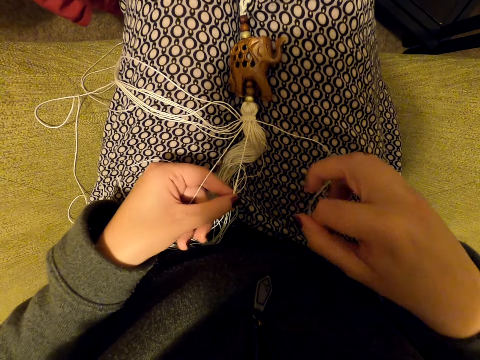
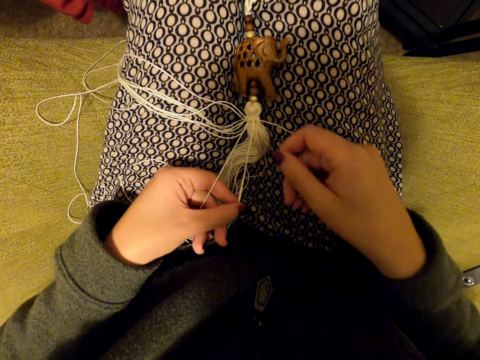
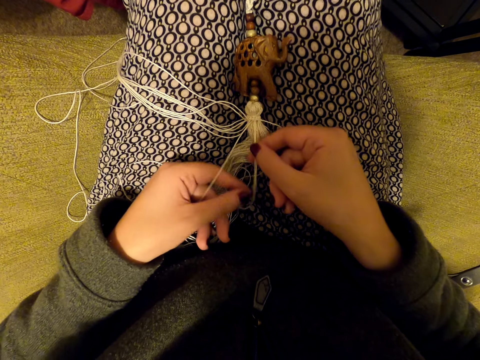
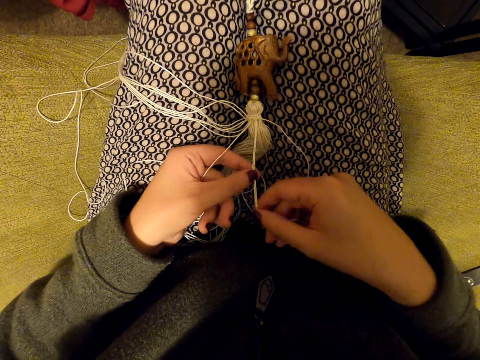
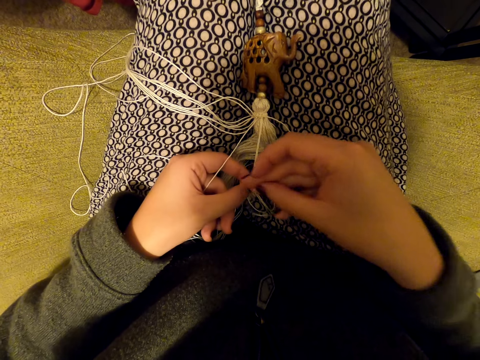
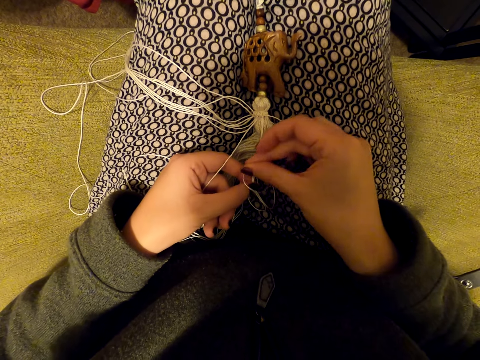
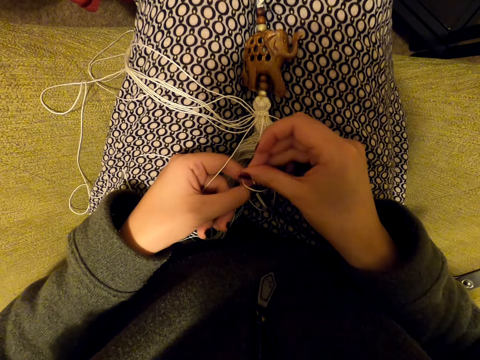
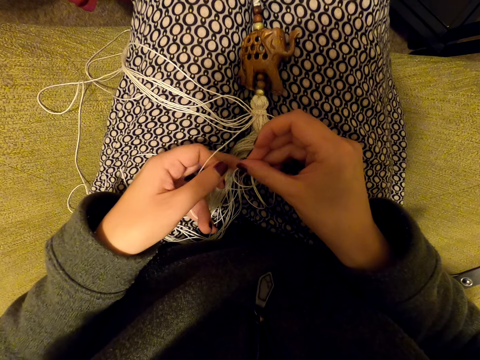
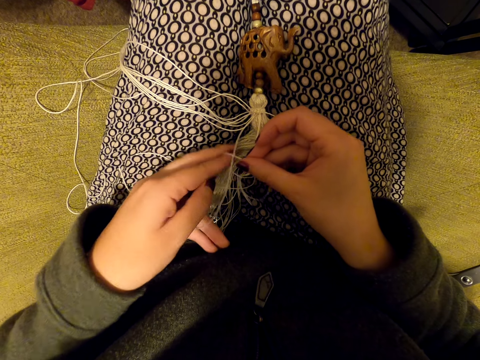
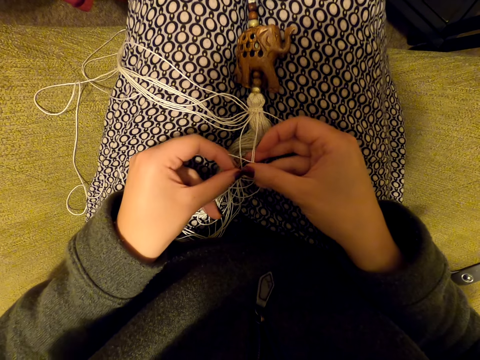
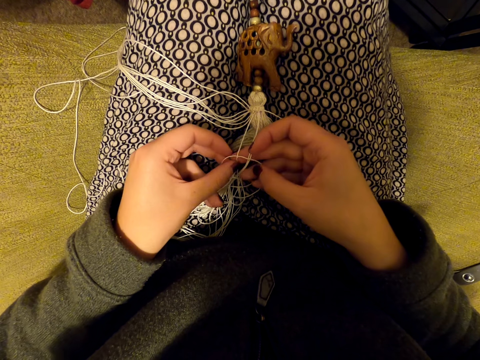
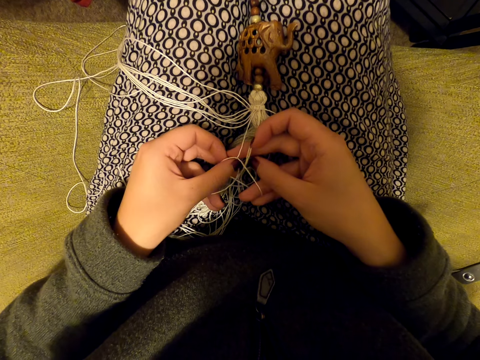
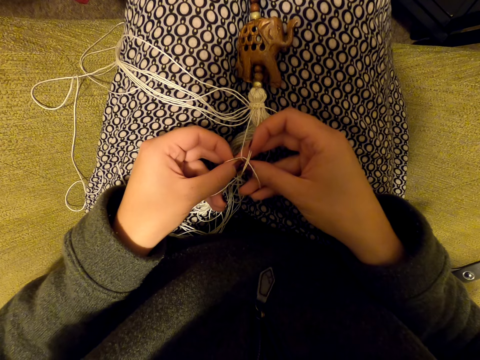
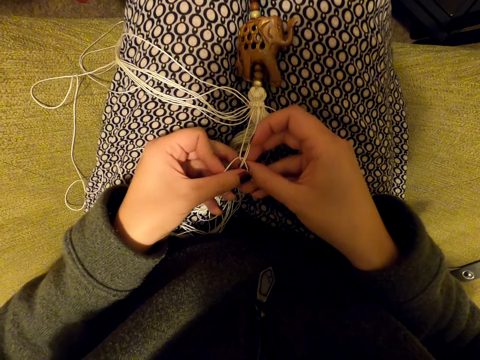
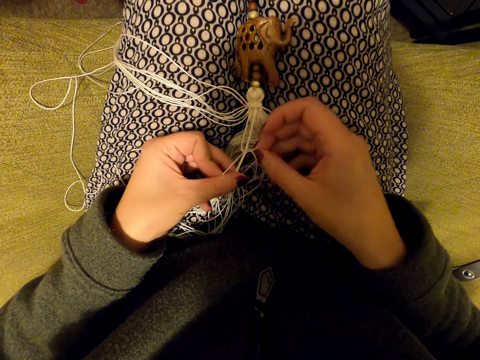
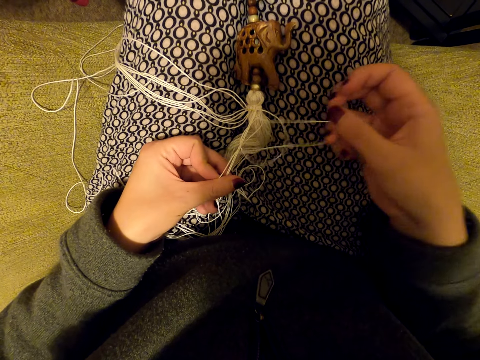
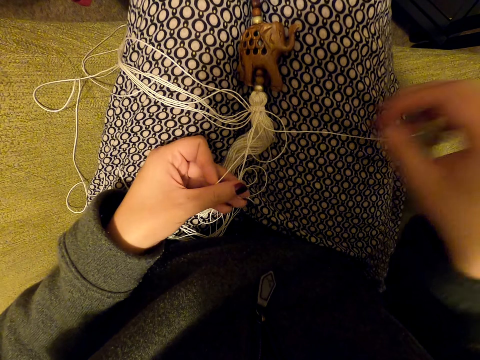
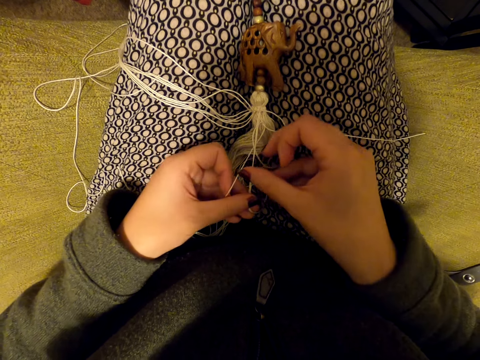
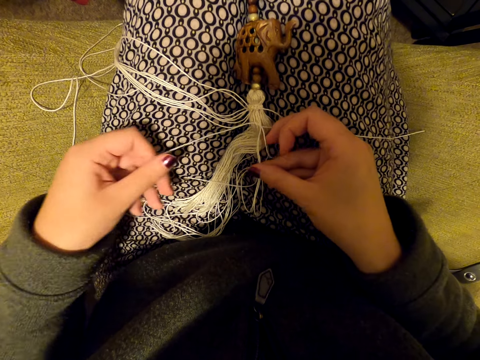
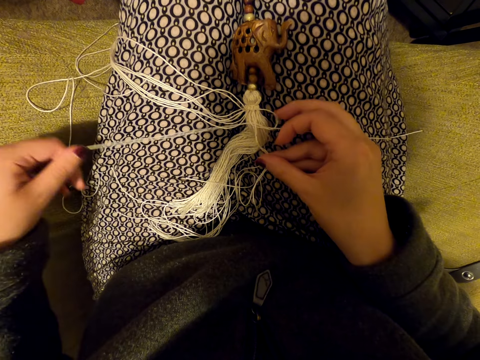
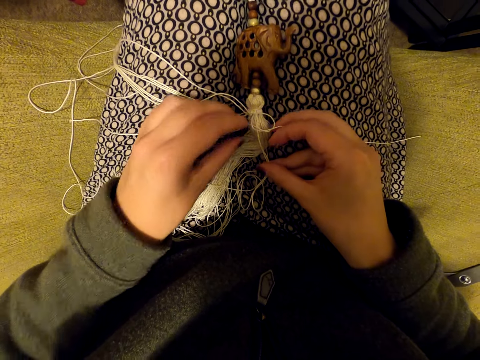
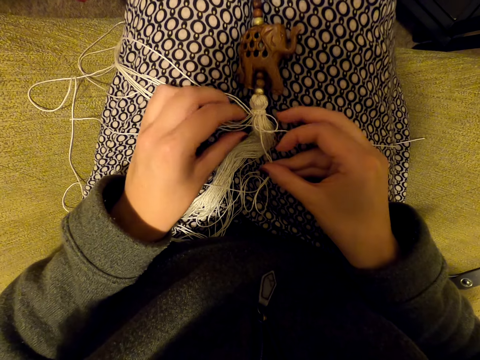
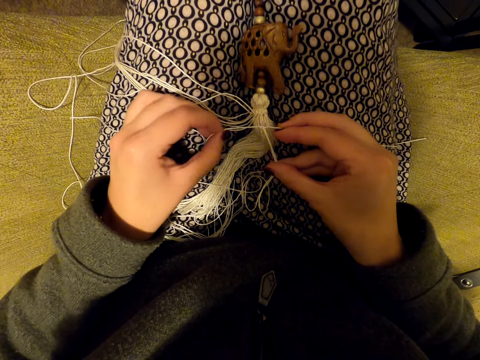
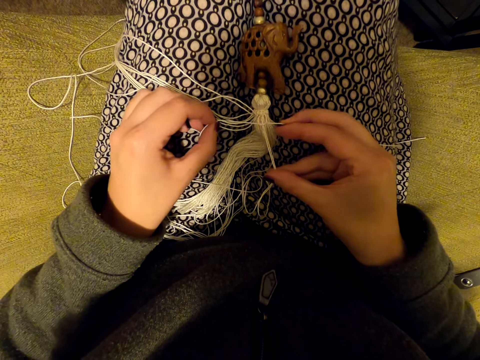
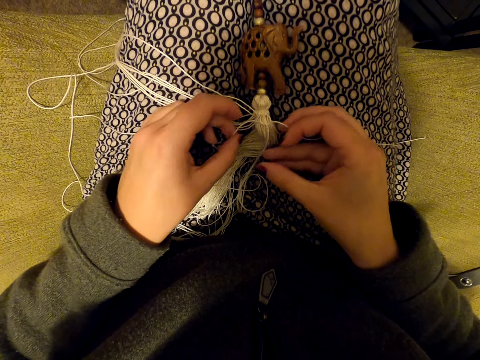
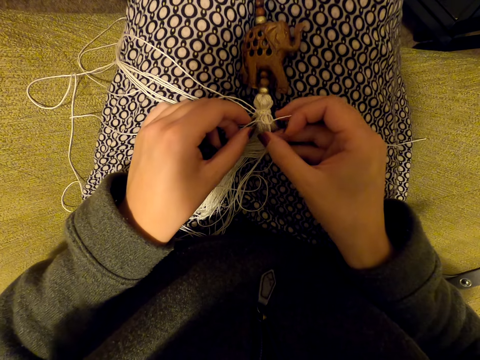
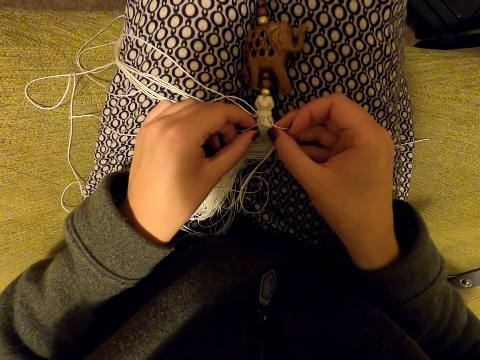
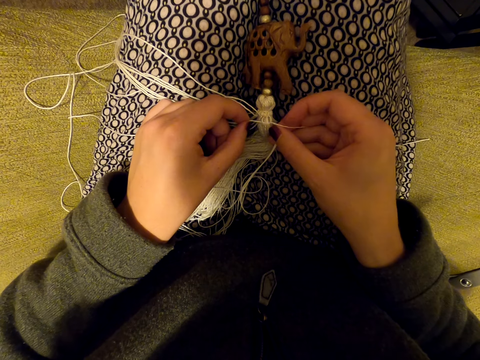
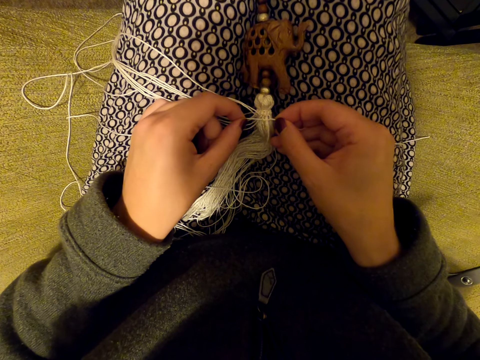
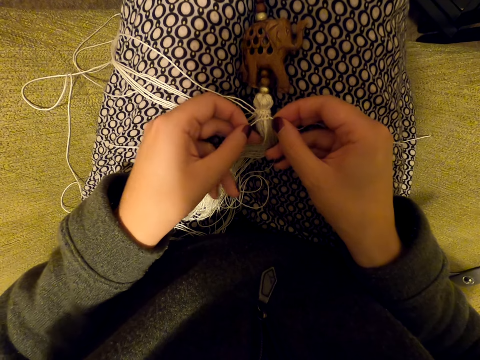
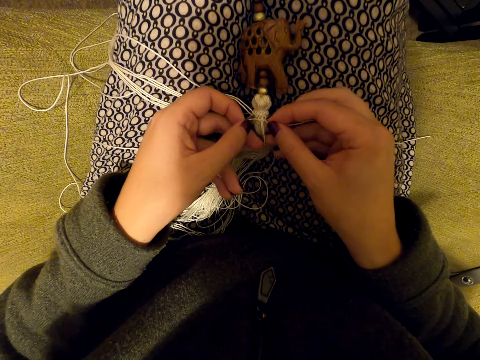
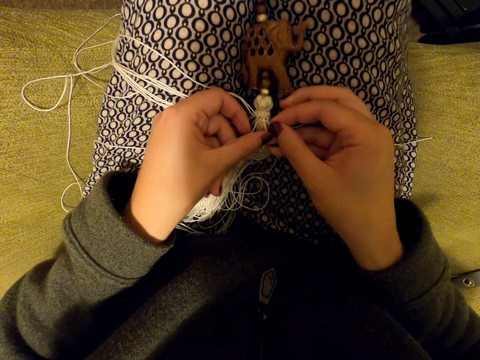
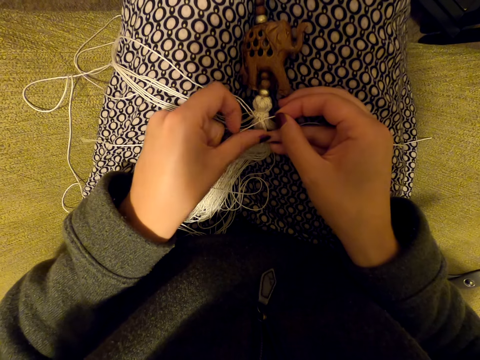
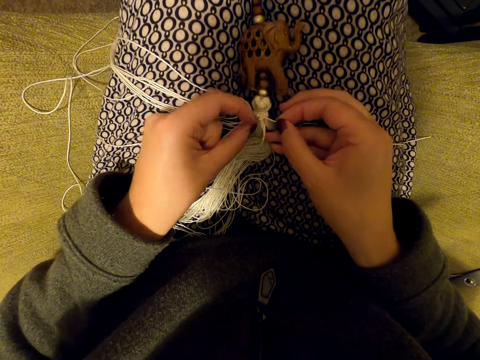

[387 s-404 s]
The camera wearer picks a thread. She knits a tassel decoration with her hands. She stretches the thread. She drops the thread on her leg. She picks the thread, pulls the thread, drops the thread on her leg, and pulls the thread. She tightens the knot.

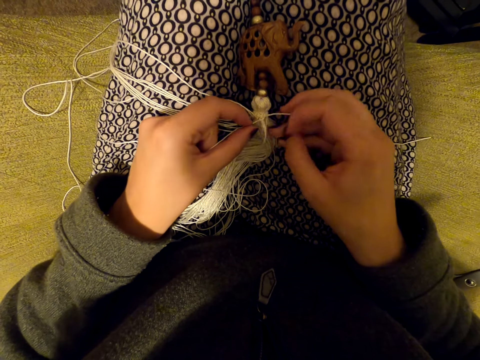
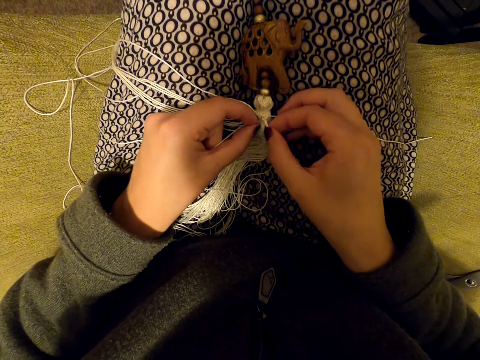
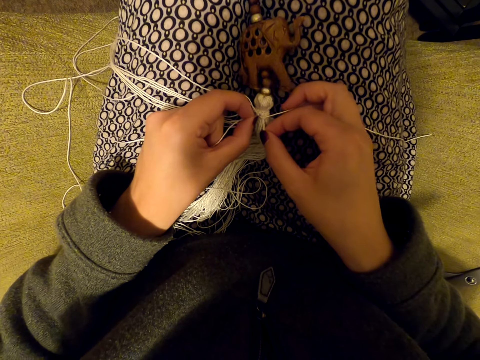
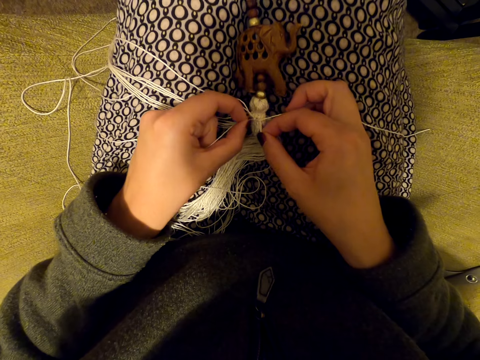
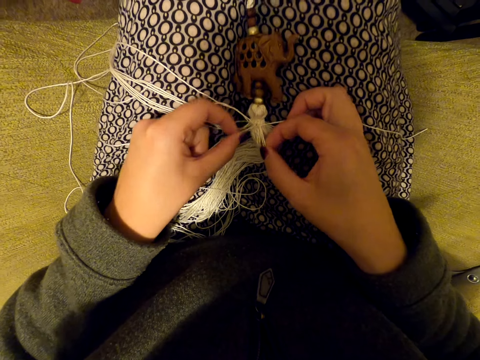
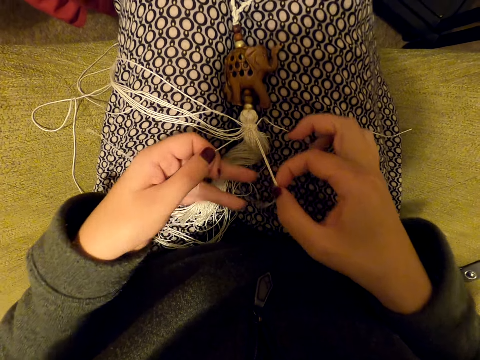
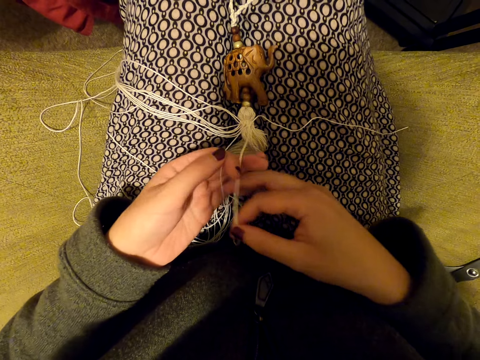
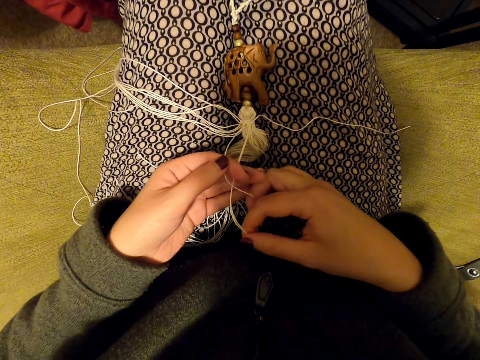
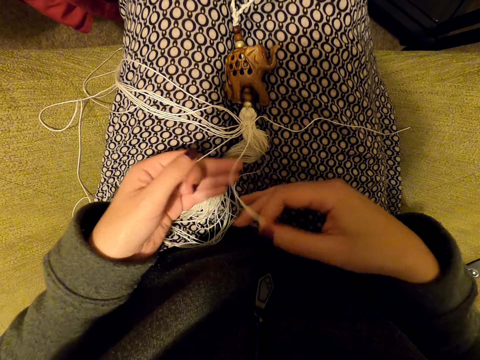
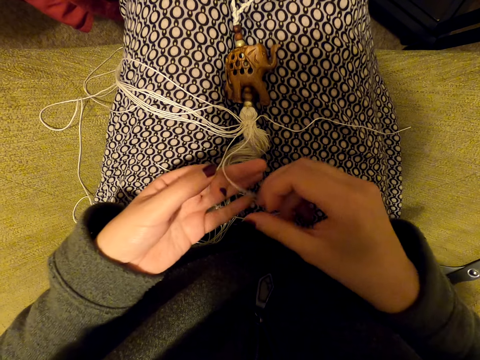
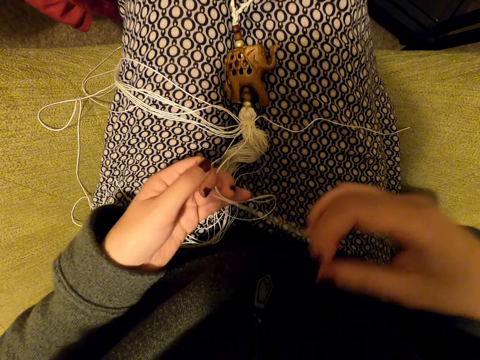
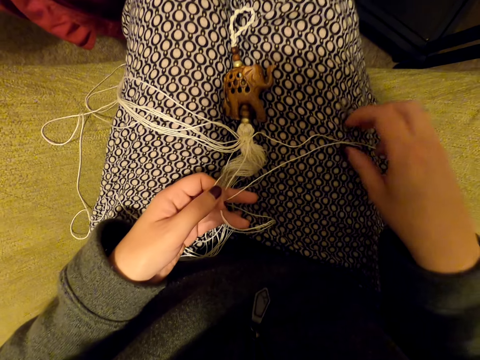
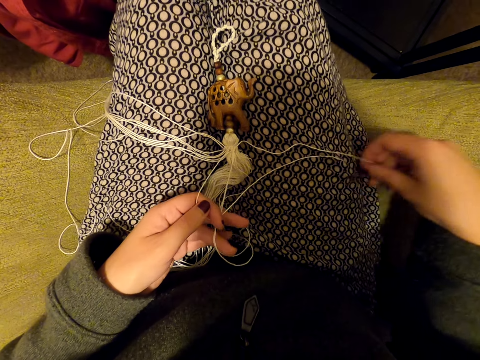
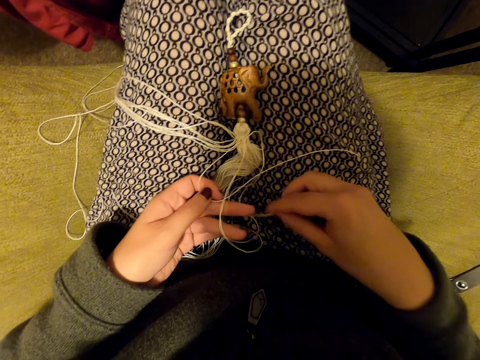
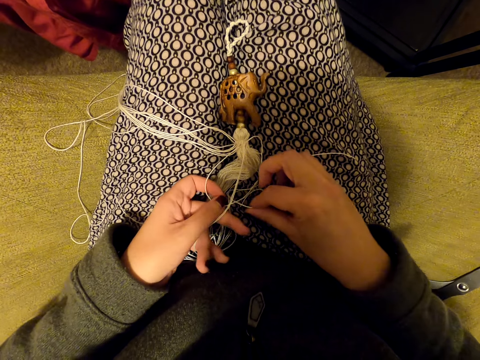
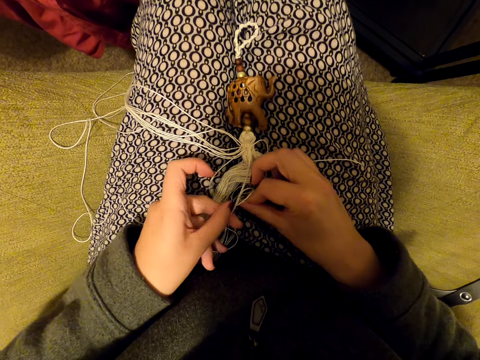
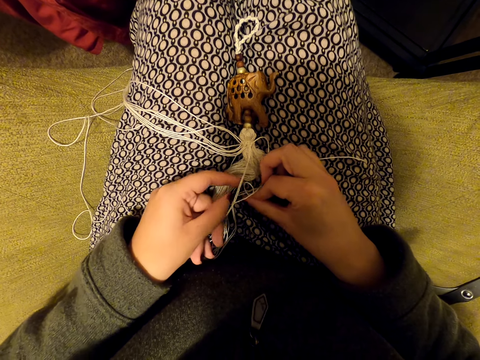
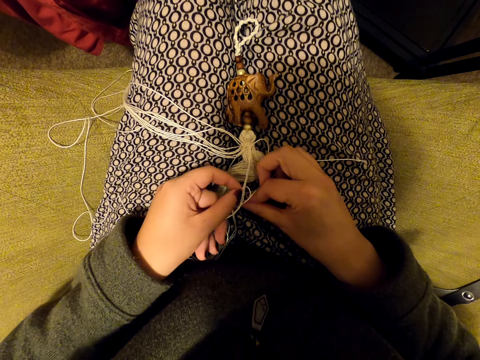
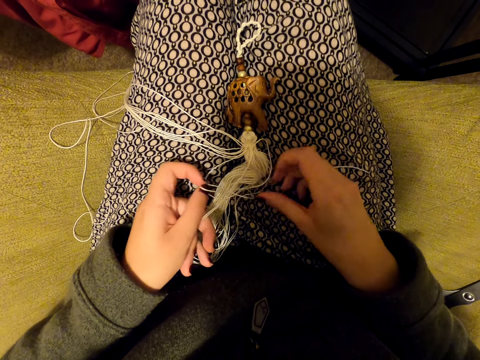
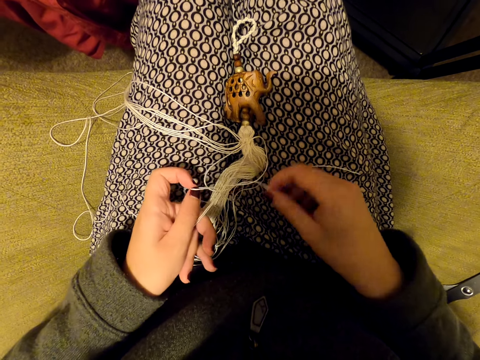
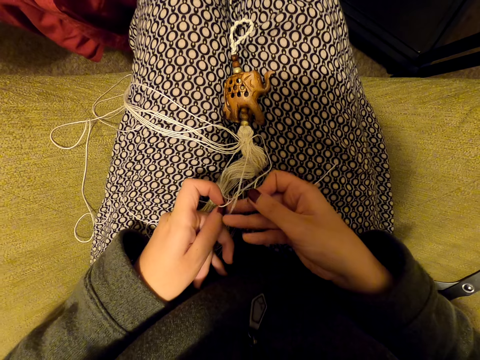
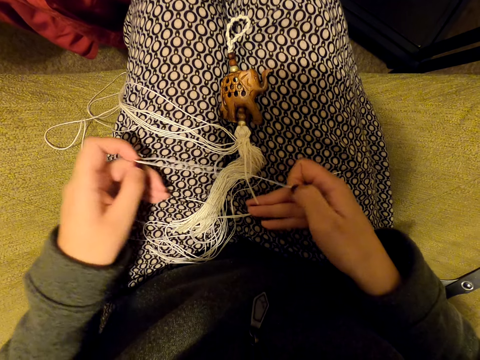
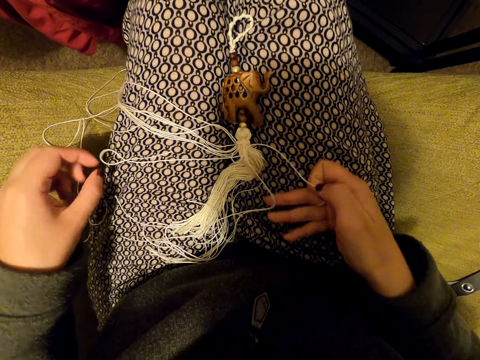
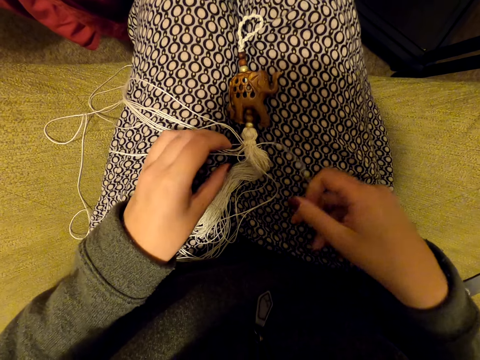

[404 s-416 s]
The camera wearer pulls the threads. She stretches the thread. She switches the threads to the other hand. She picks a thread. She puts the thread on her leg. She pulls the threads. She knits a tassel decoration with her hands. She pulls the threads and puts the thread on her leg.
